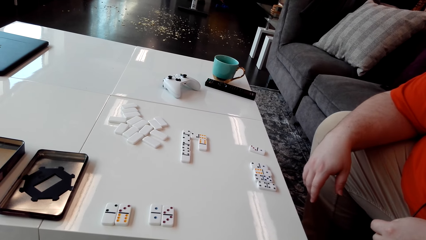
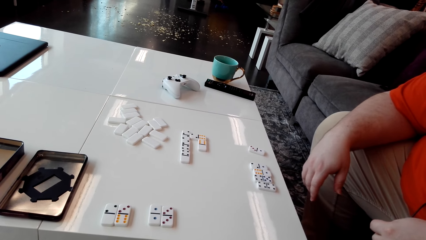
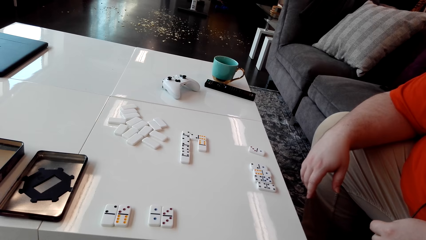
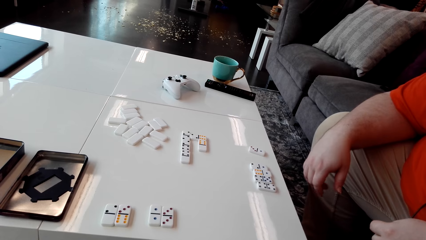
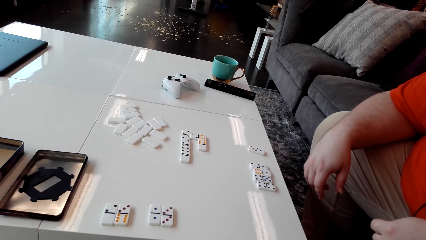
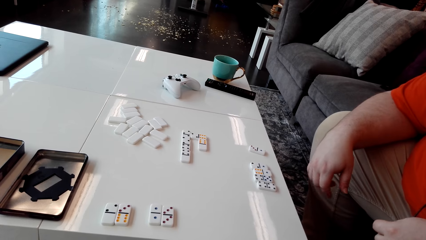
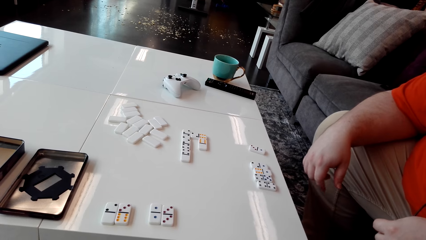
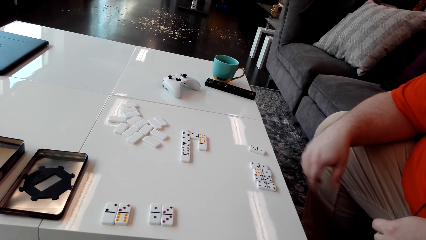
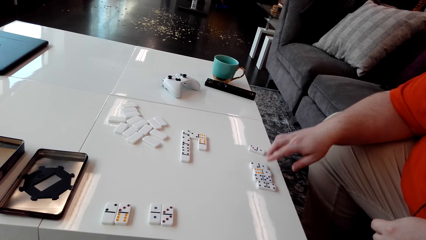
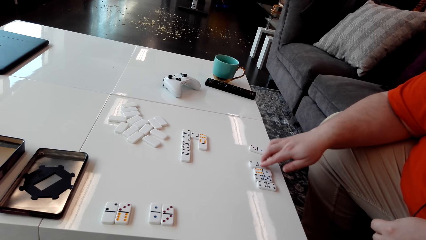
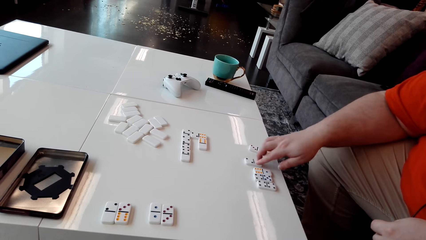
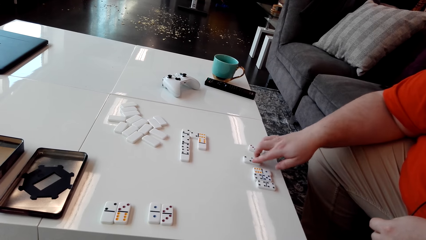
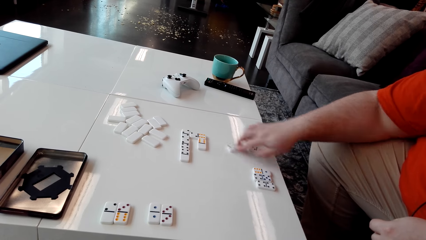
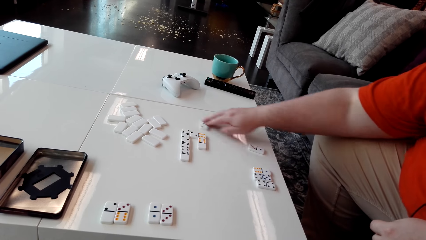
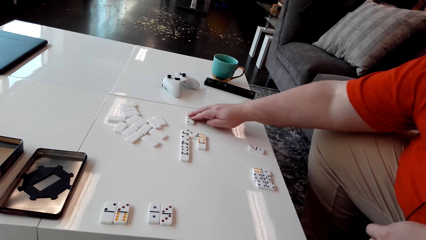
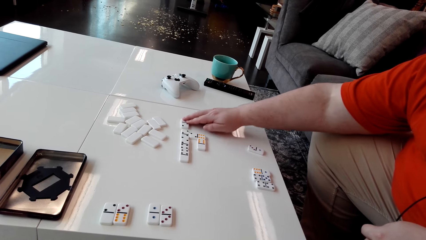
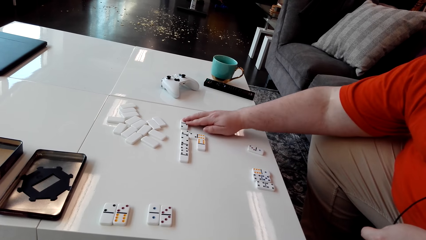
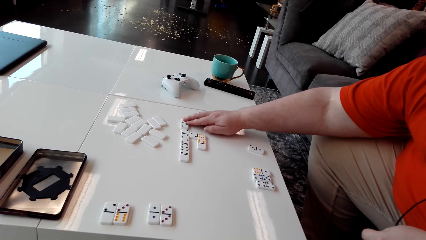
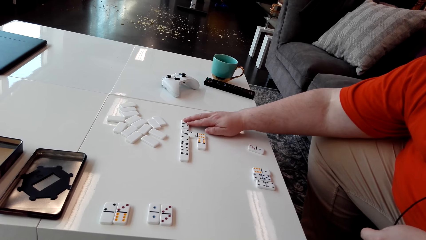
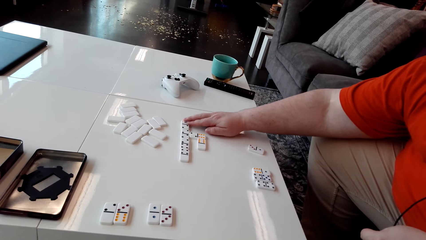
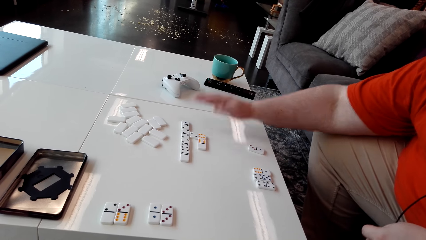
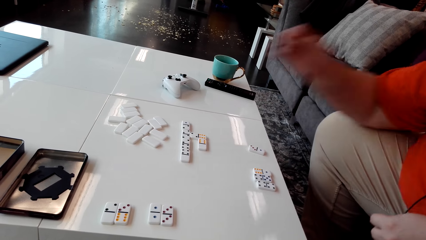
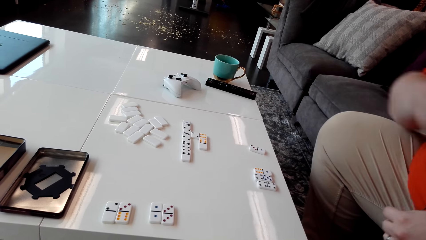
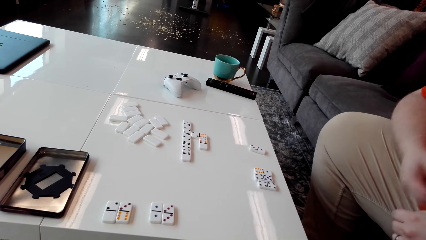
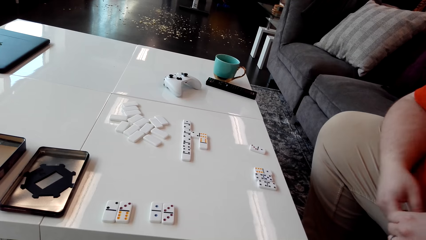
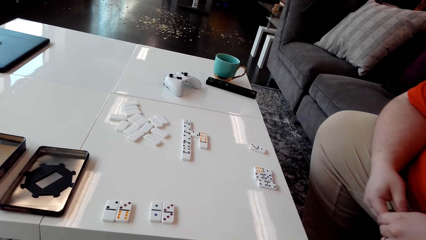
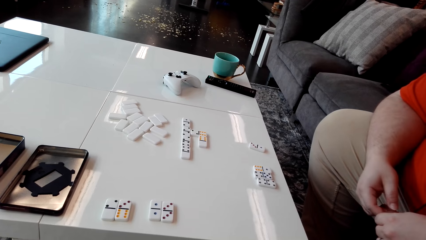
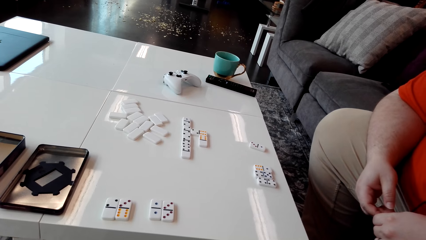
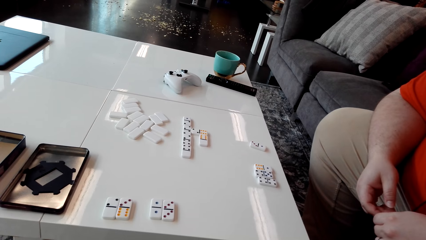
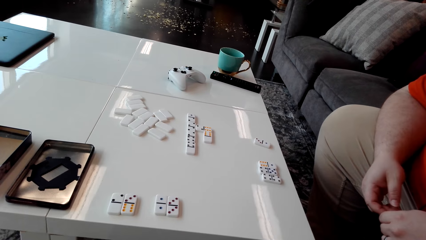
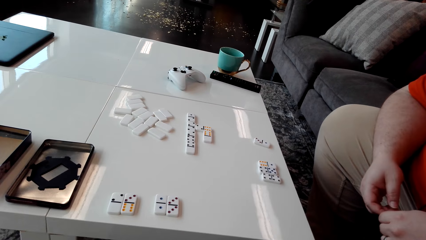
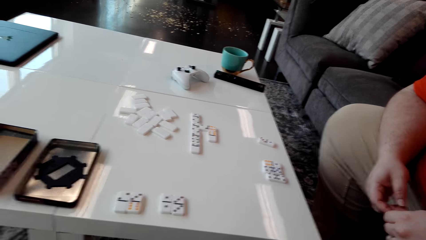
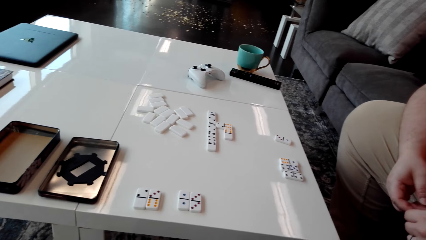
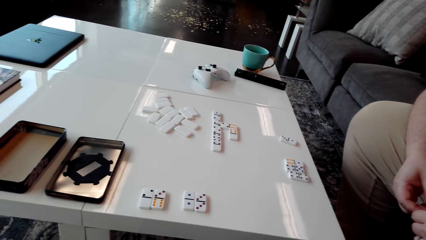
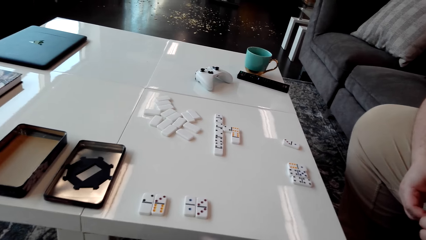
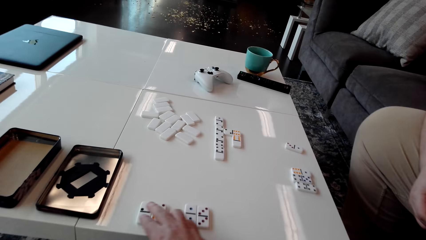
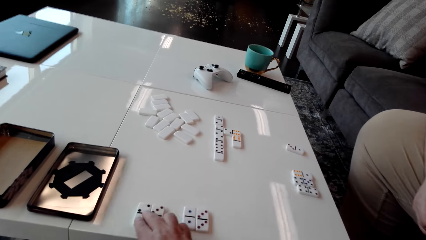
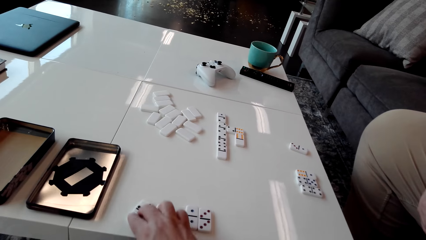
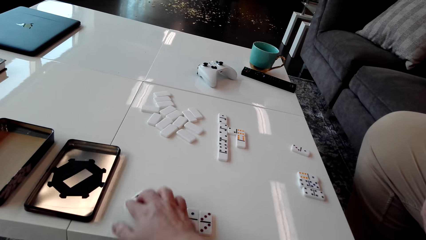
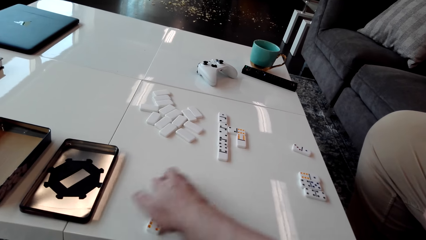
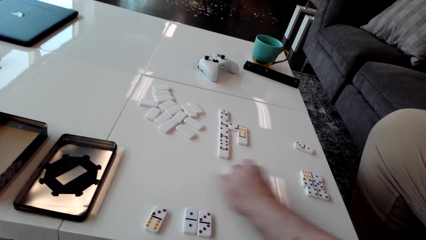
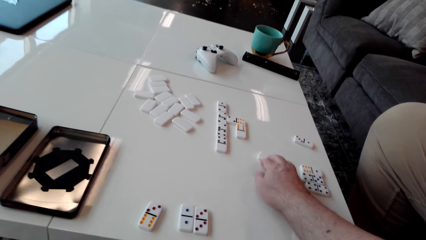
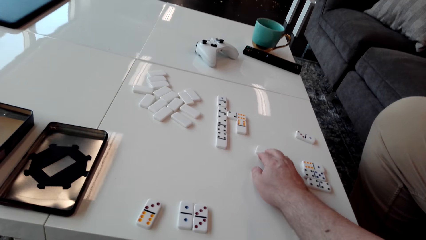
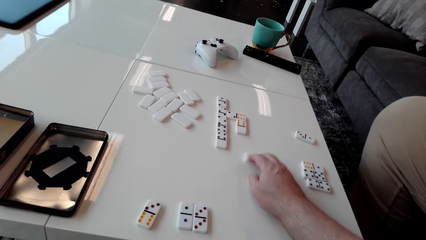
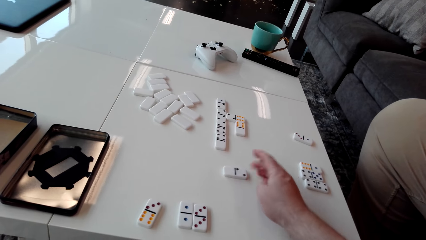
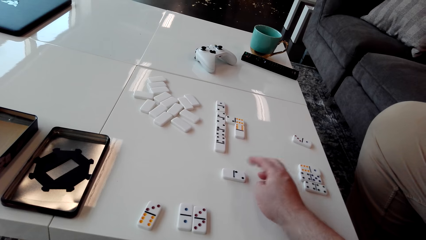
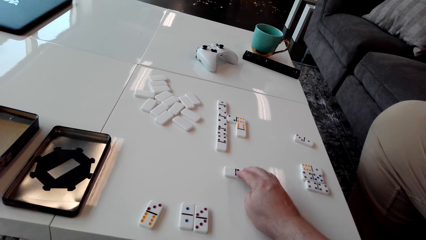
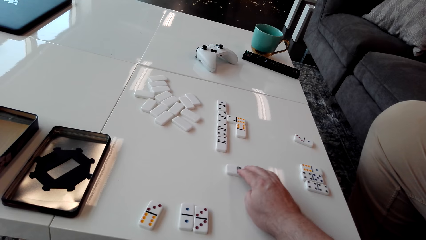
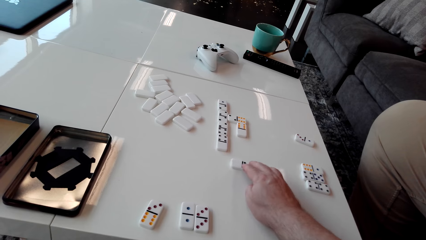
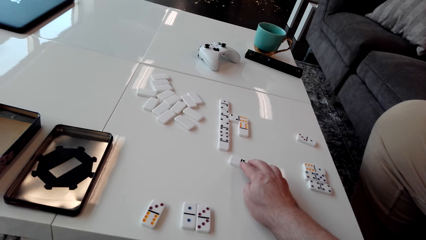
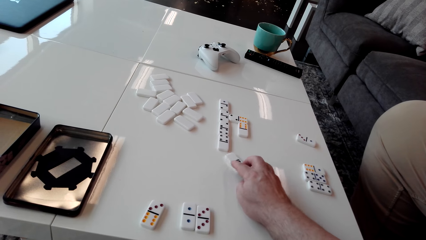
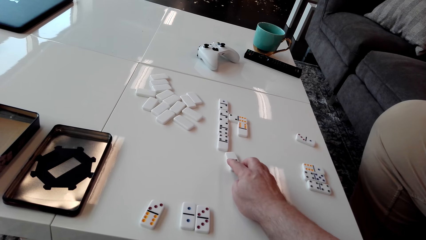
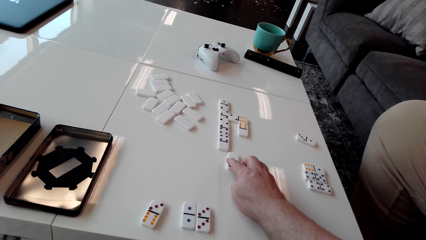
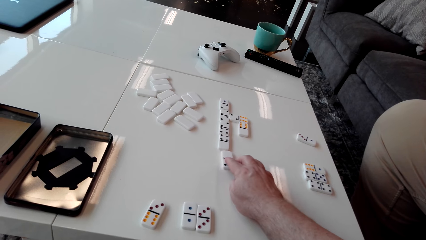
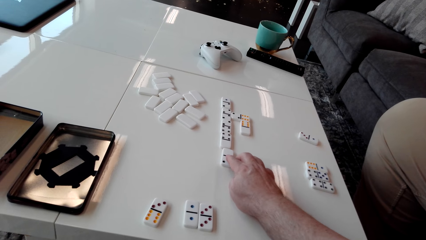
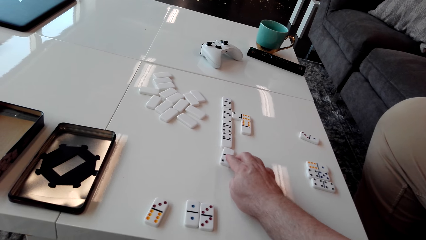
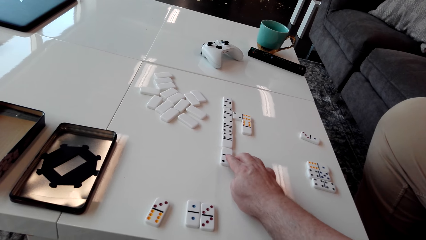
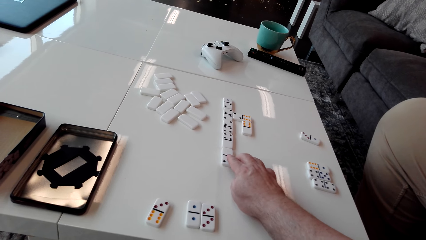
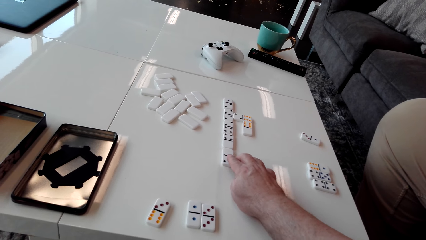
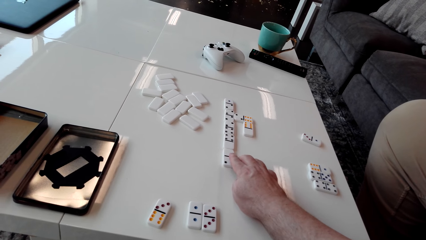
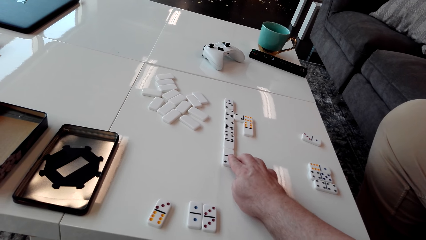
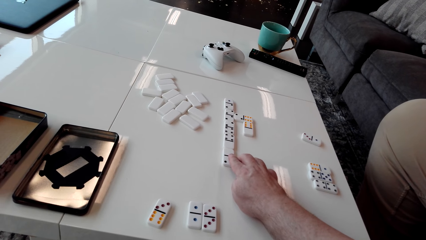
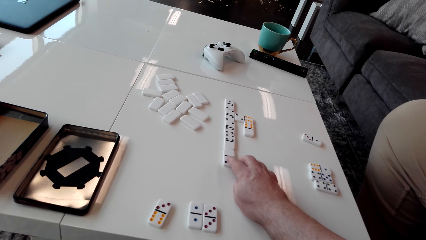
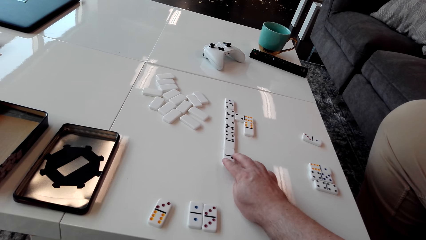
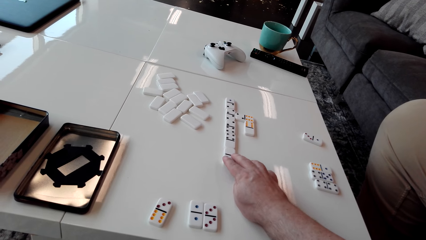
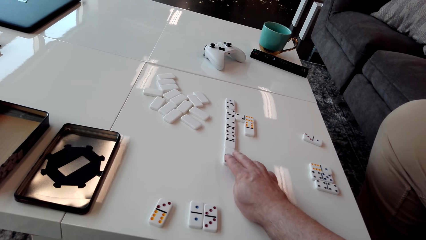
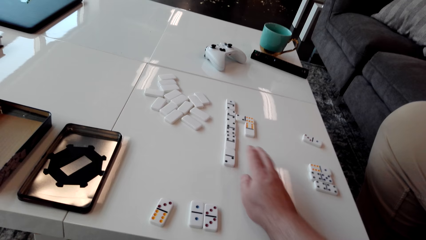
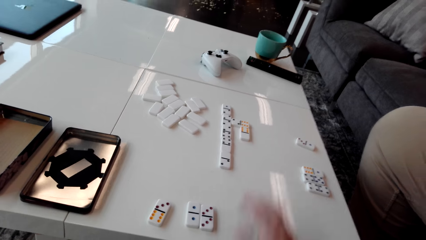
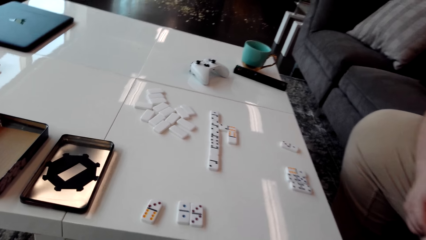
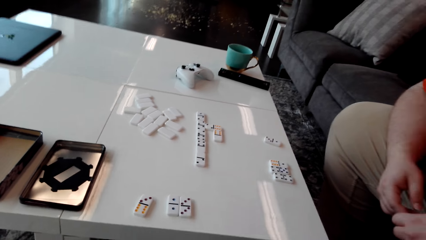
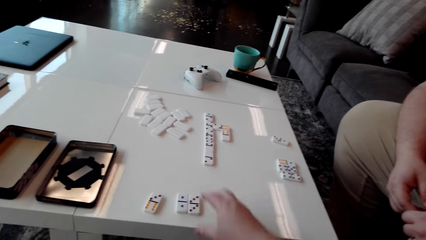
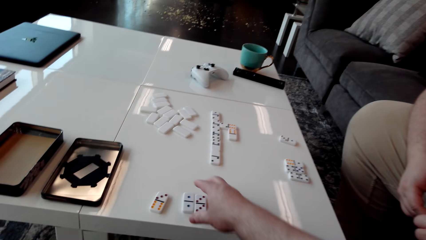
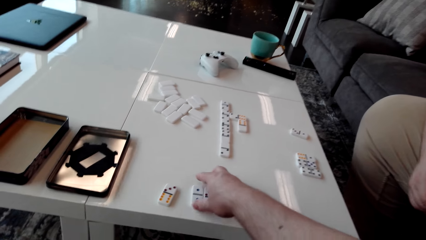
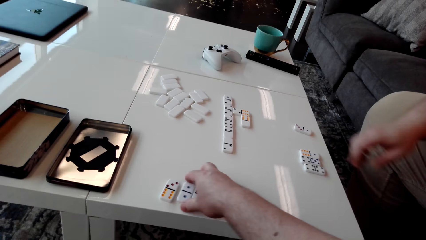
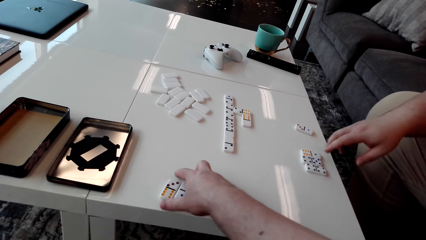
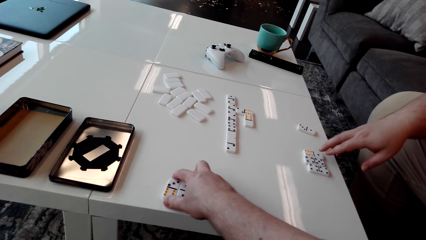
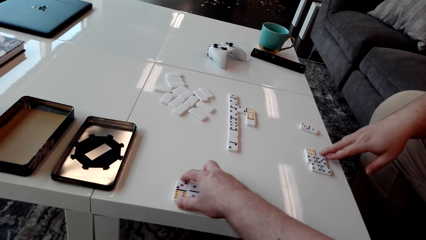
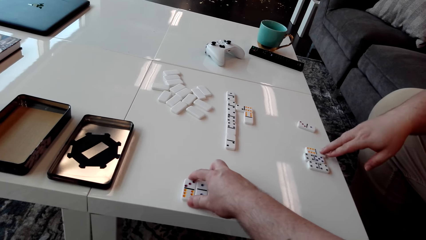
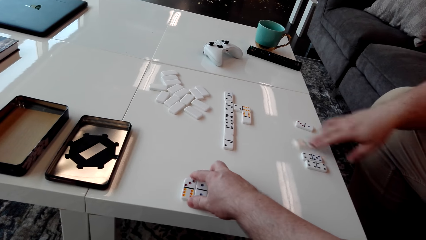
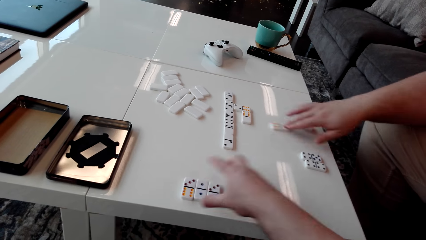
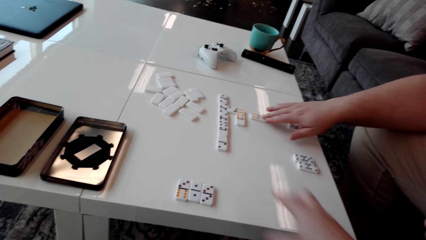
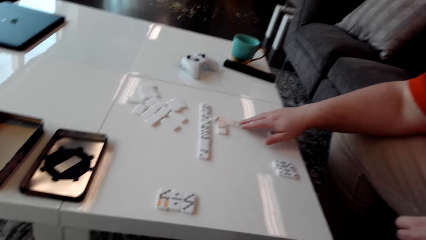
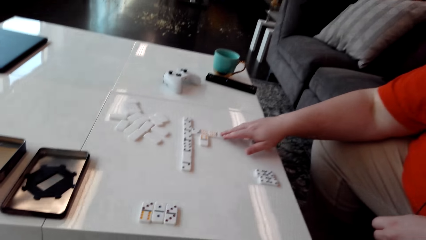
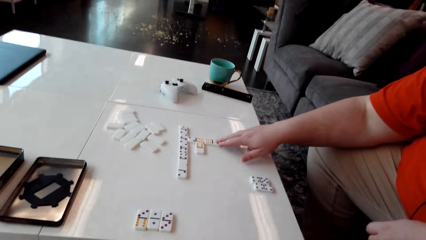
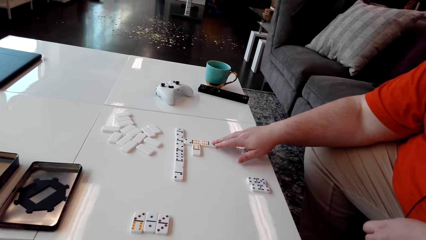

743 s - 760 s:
A man moves a domino piece on the table. The camera wearer moves a domino piece on the table. They look around. They move domino pieces on the table. The man moves a domino piece on the table.
